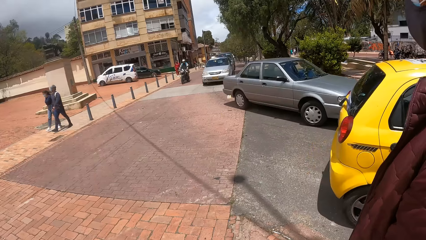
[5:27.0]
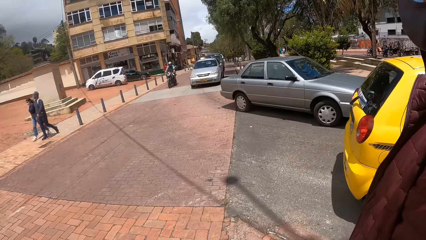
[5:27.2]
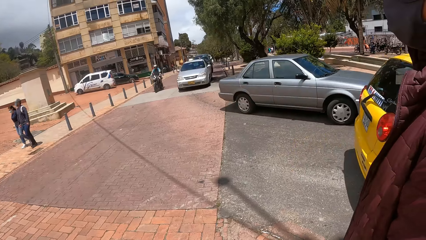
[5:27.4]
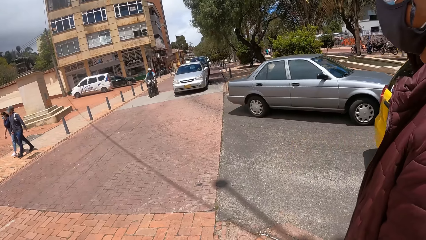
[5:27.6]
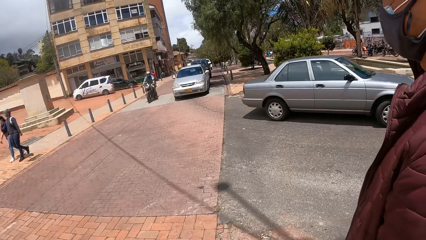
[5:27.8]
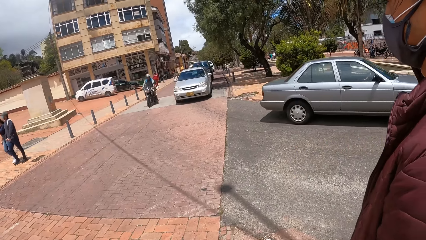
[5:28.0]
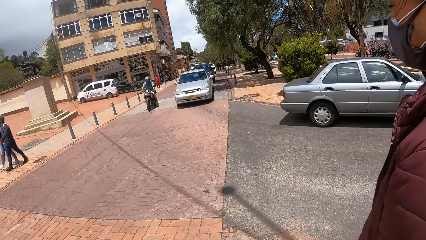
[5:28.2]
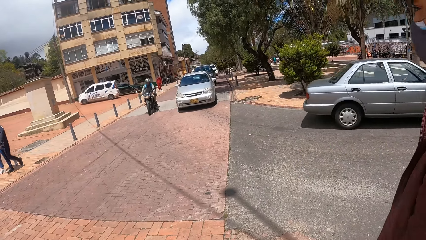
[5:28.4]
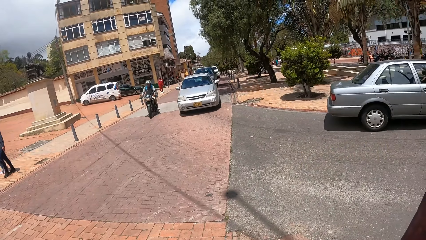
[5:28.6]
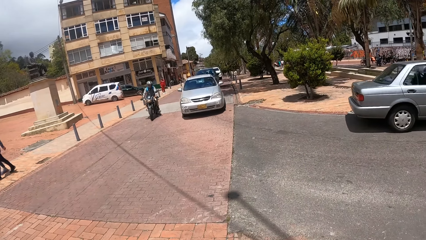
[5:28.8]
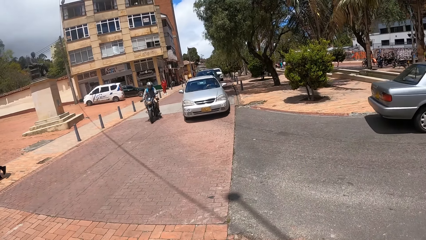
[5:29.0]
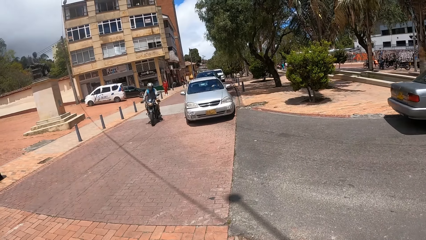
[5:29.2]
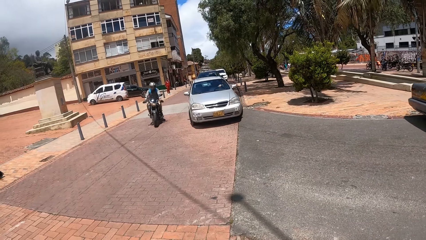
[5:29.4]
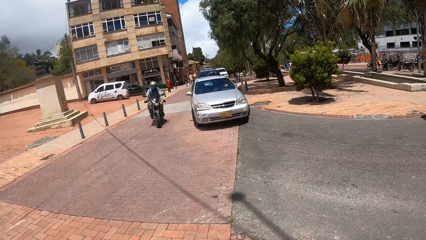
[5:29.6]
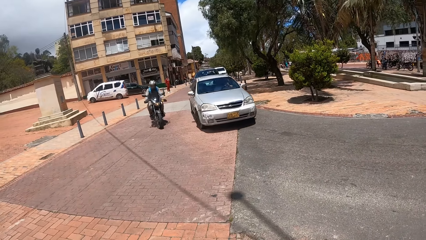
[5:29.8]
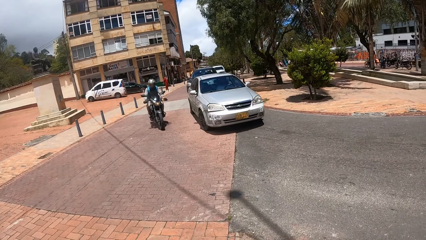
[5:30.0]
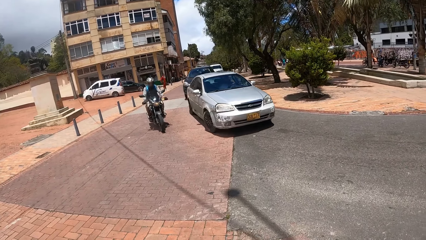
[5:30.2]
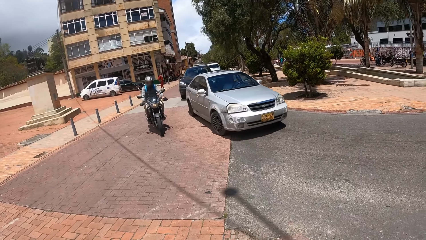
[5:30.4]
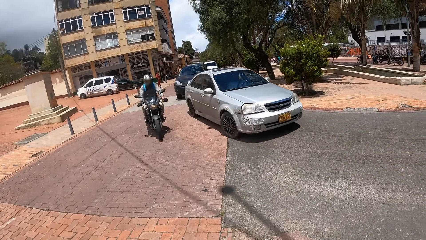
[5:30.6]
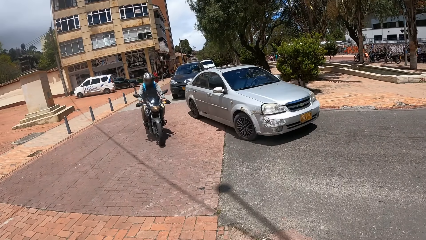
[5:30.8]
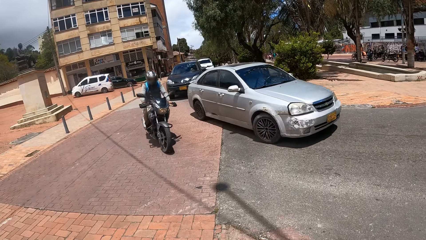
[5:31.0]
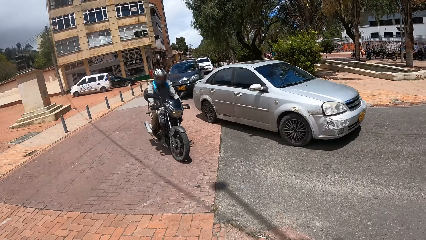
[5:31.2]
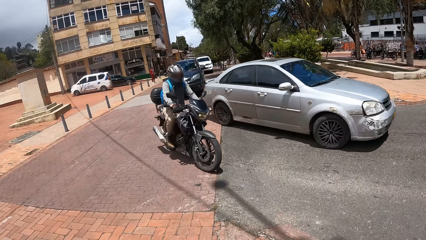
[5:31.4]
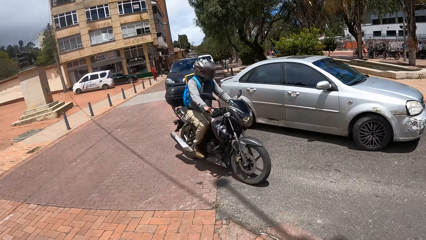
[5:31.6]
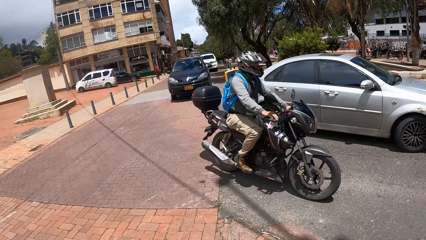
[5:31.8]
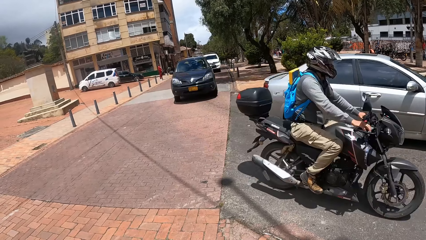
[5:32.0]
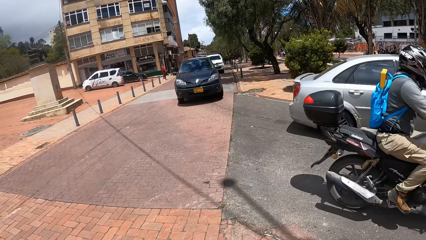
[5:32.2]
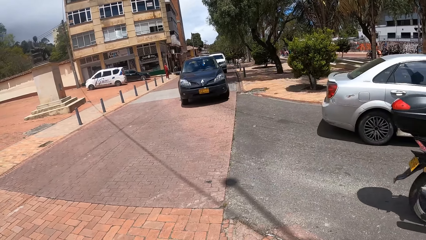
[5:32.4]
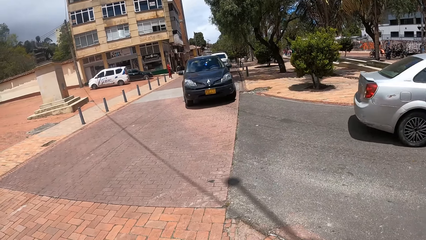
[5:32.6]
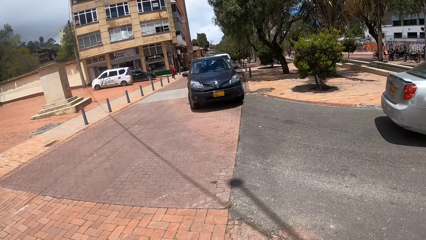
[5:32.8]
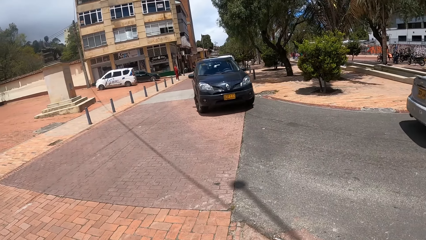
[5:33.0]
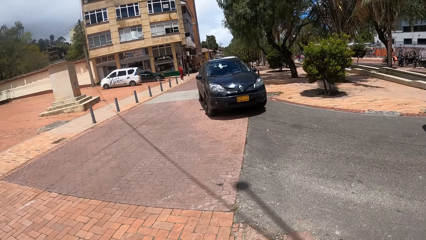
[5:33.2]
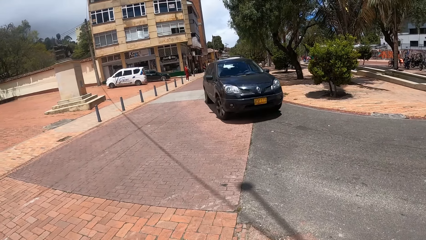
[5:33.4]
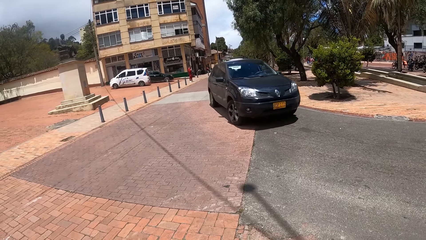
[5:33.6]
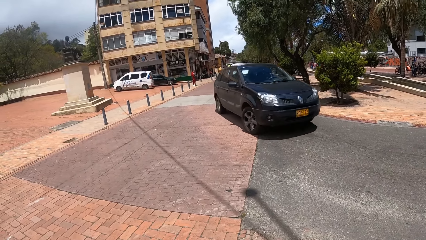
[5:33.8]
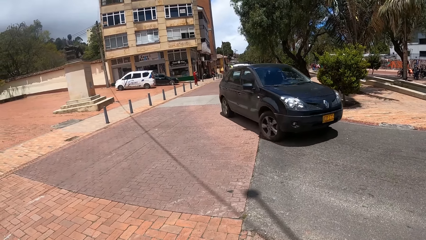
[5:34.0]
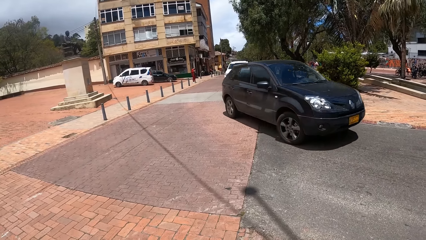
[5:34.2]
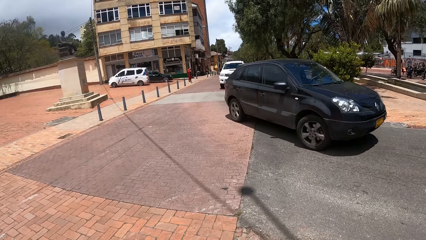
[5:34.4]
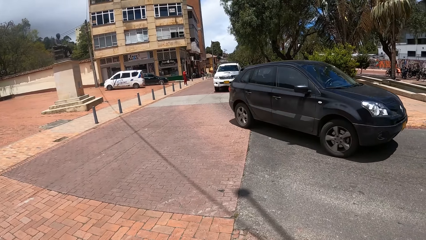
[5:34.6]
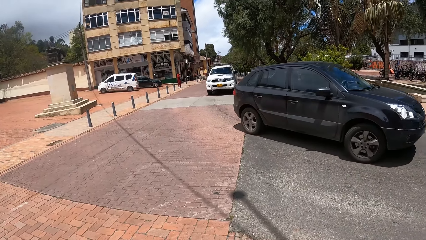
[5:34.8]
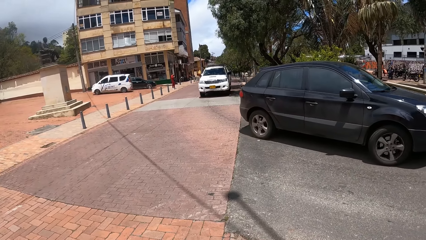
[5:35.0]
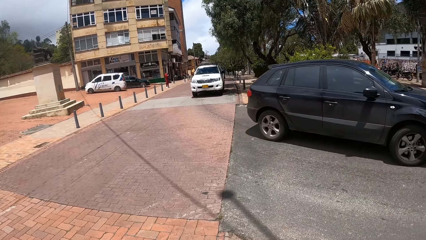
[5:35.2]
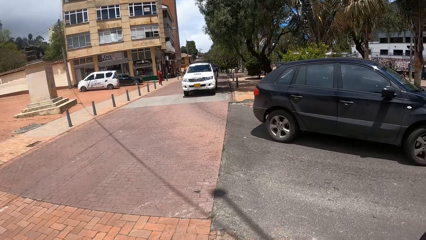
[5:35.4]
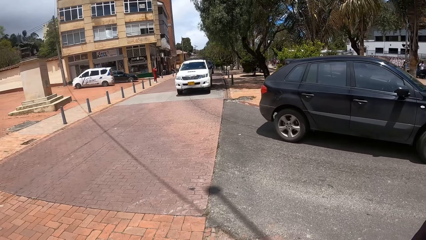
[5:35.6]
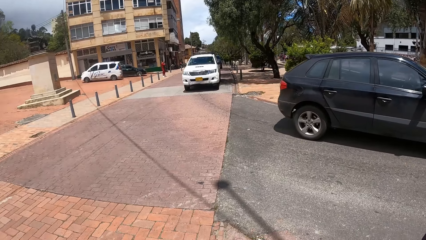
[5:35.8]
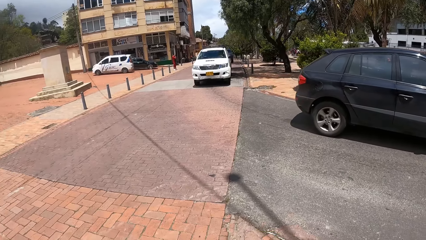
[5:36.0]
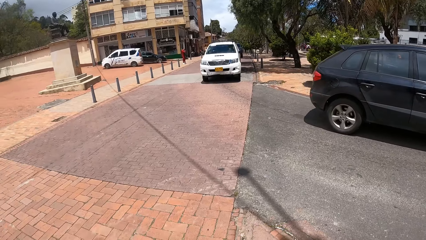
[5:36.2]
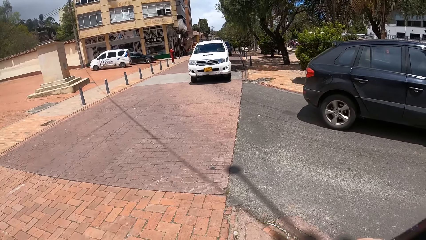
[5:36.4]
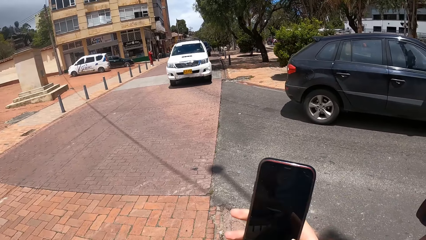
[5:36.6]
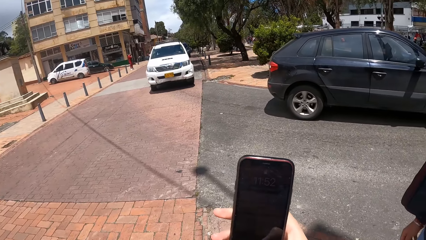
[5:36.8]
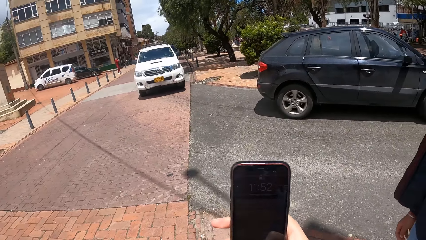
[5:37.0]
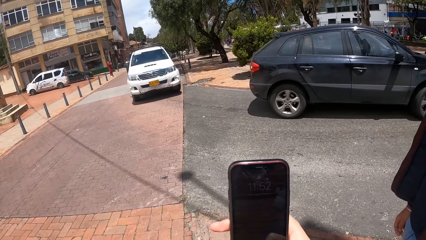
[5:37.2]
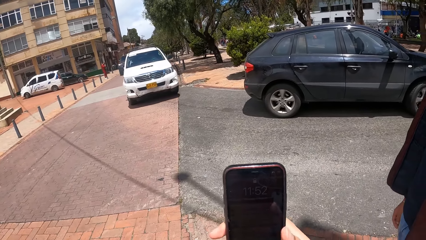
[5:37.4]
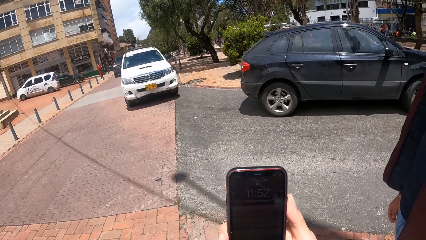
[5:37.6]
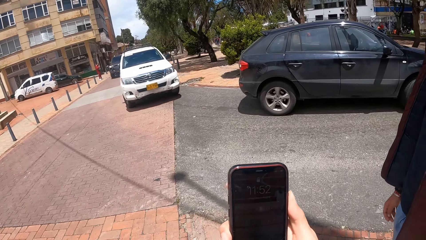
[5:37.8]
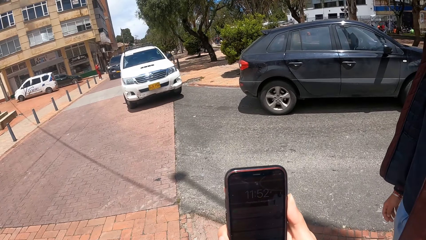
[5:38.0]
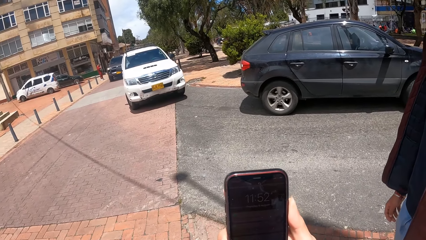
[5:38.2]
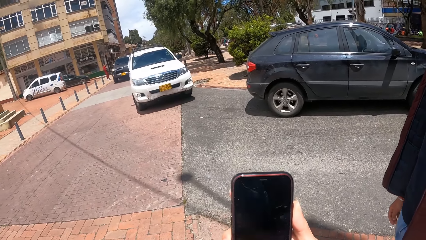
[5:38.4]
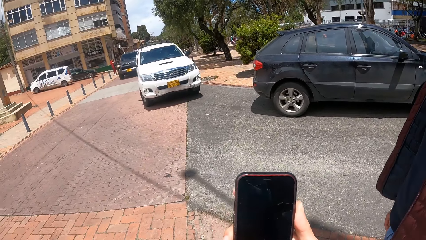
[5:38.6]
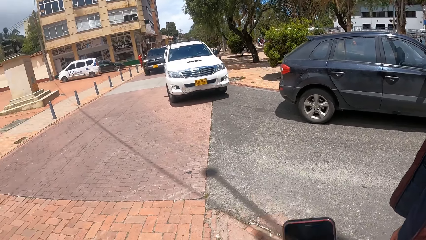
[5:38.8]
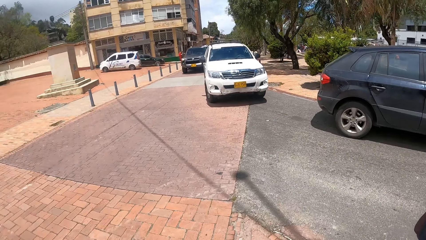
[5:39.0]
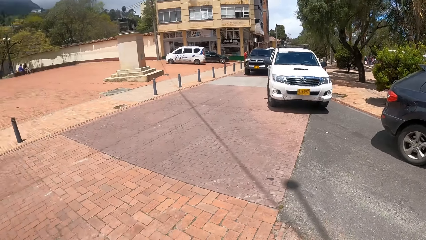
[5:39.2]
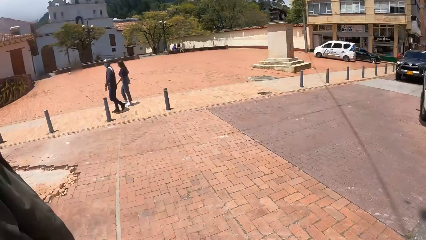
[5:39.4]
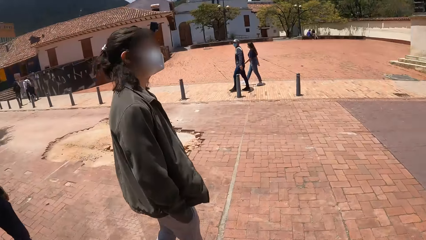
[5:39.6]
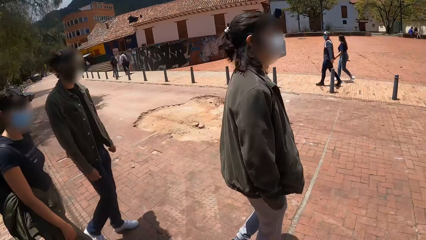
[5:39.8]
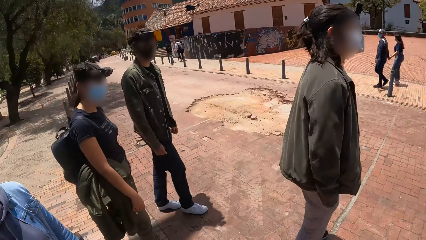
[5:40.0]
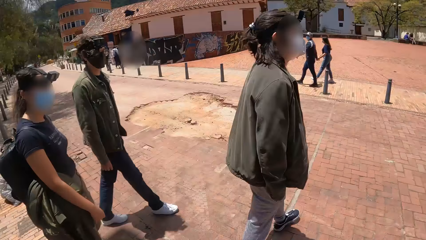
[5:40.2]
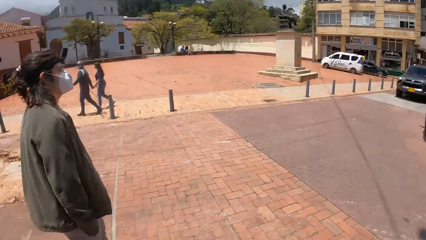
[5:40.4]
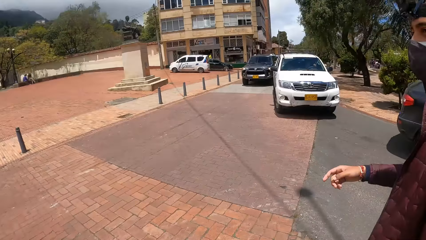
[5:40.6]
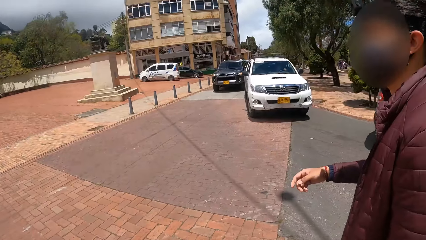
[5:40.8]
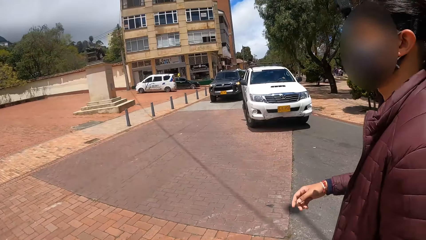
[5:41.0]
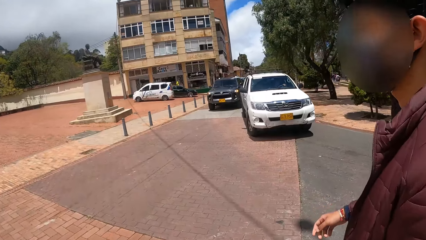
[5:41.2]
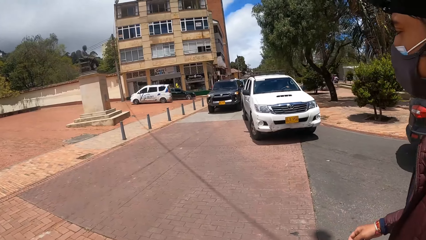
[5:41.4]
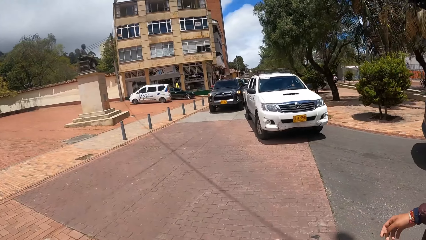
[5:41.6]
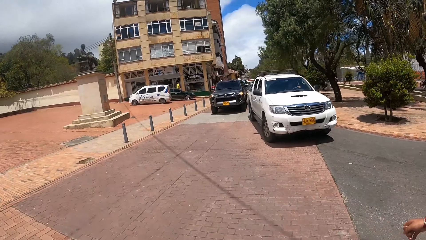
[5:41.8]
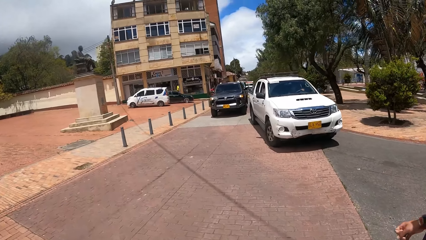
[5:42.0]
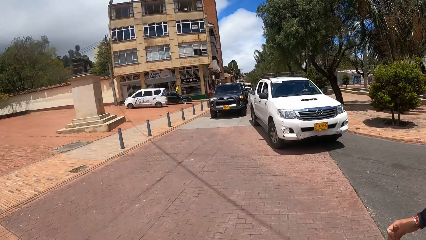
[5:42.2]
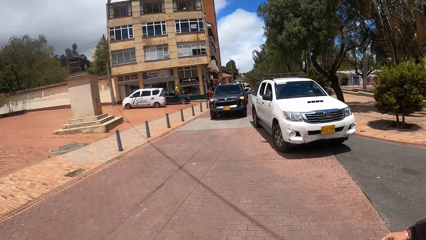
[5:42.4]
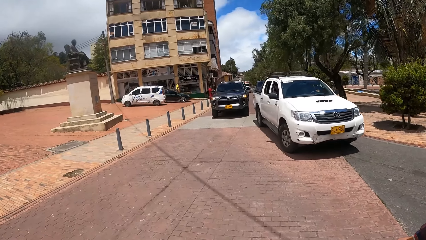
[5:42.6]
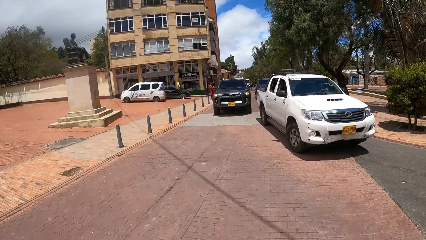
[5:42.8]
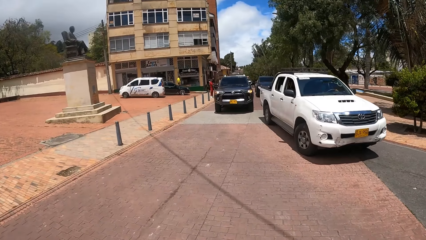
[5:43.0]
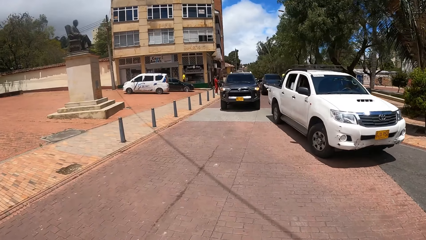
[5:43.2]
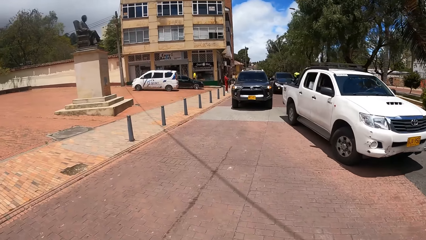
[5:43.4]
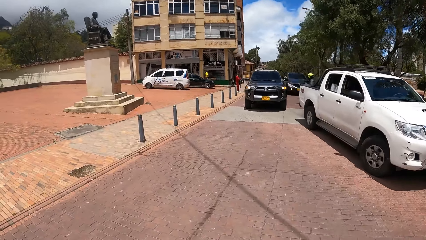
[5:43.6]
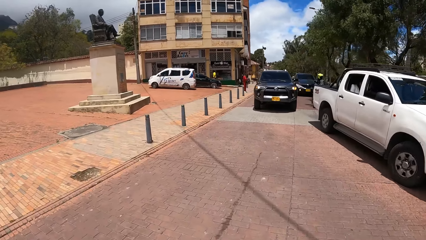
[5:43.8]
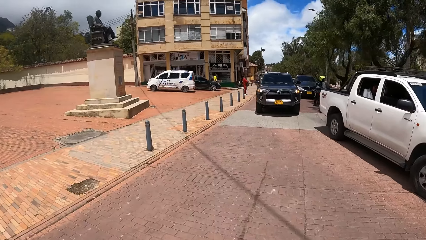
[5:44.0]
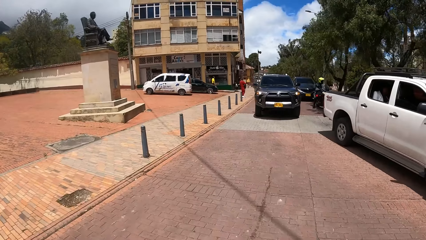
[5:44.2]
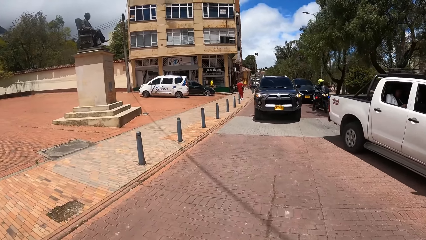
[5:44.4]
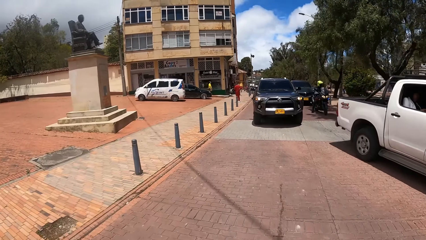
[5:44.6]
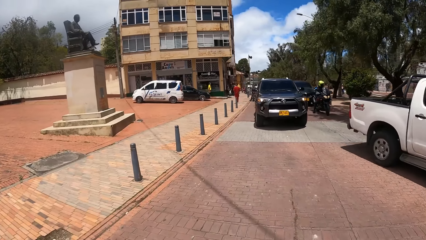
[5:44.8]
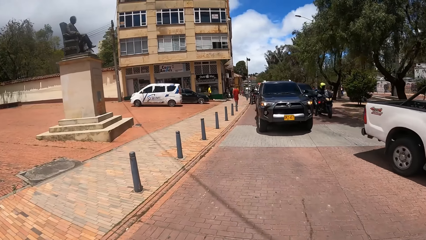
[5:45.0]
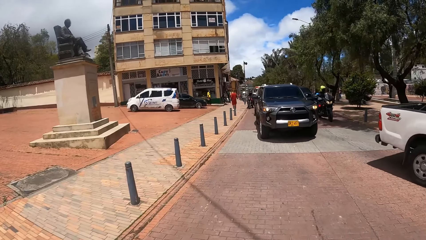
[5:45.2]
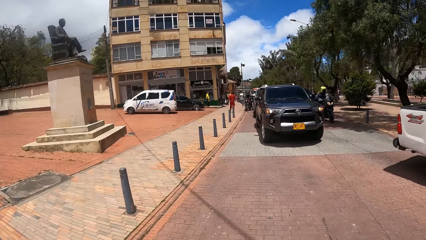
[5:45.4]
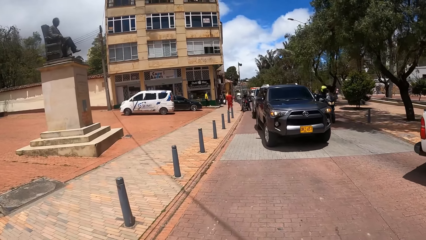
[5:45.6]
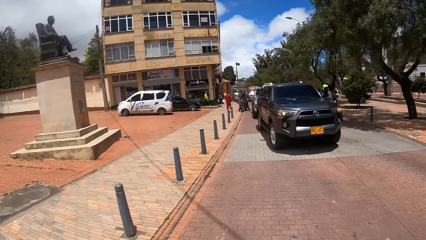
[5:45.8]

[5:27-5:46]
The camera wearer stands on the pavement. They operate a phone. They cross the road.
